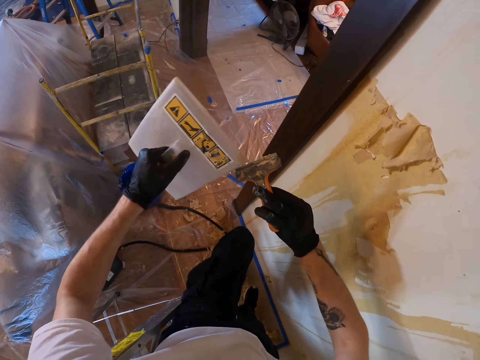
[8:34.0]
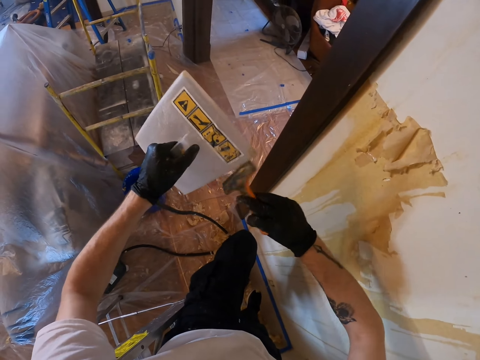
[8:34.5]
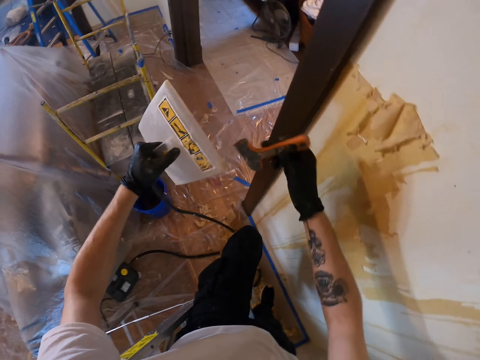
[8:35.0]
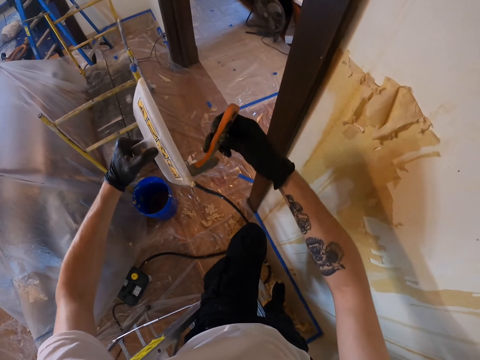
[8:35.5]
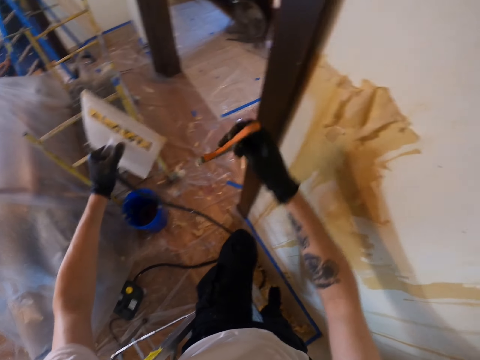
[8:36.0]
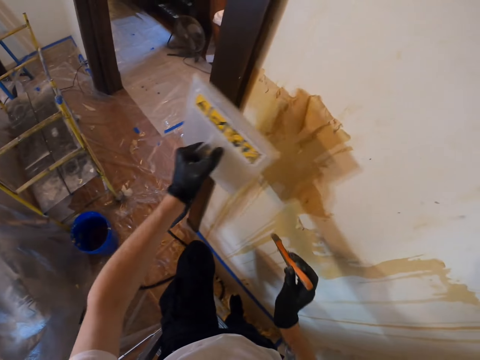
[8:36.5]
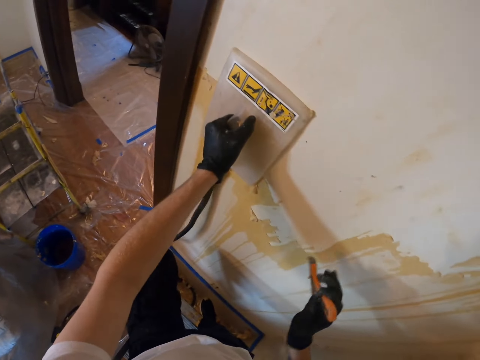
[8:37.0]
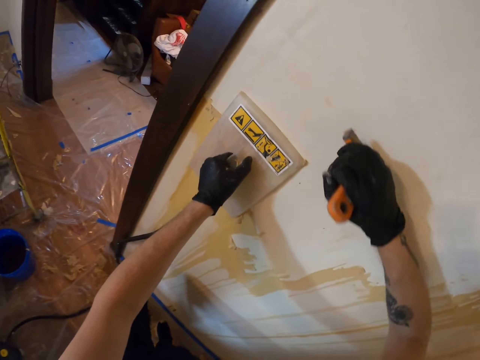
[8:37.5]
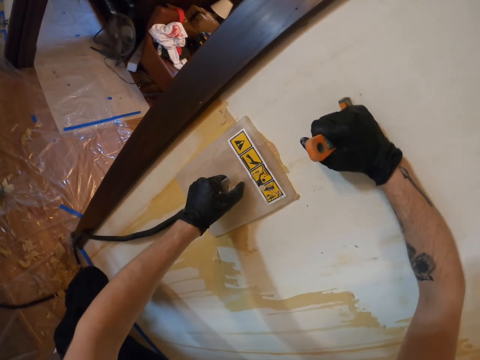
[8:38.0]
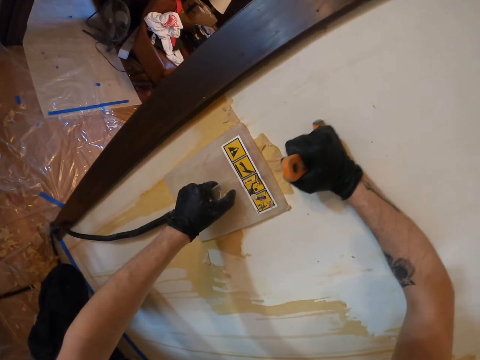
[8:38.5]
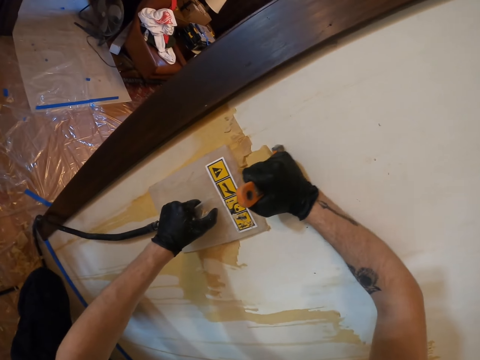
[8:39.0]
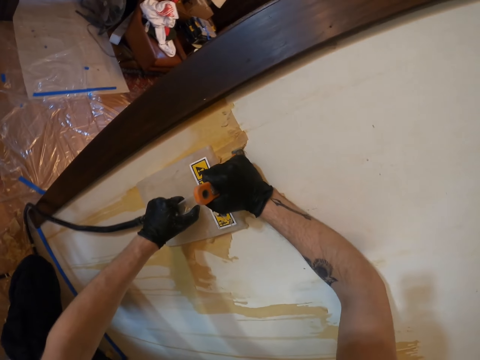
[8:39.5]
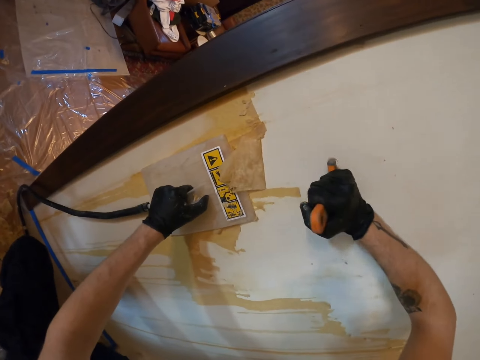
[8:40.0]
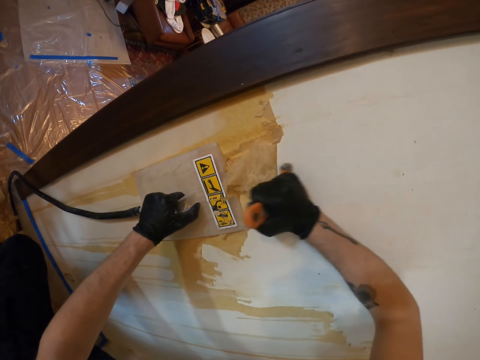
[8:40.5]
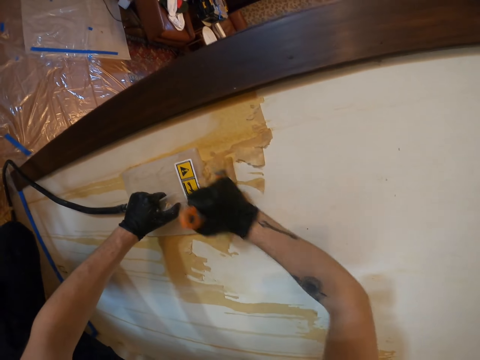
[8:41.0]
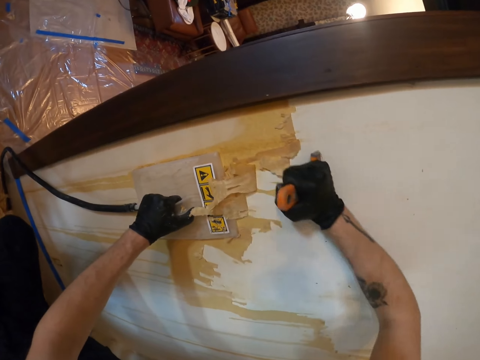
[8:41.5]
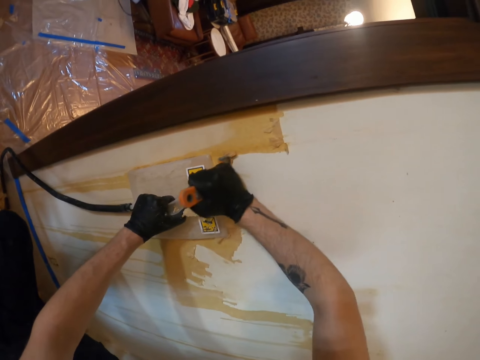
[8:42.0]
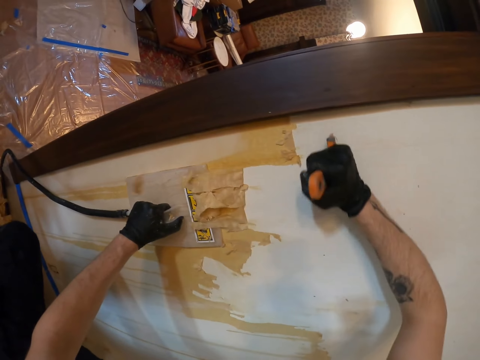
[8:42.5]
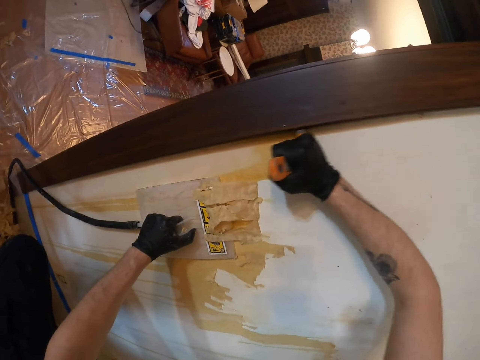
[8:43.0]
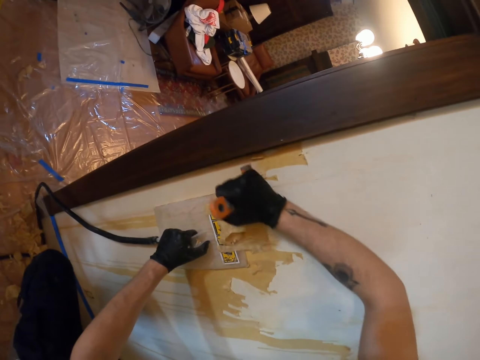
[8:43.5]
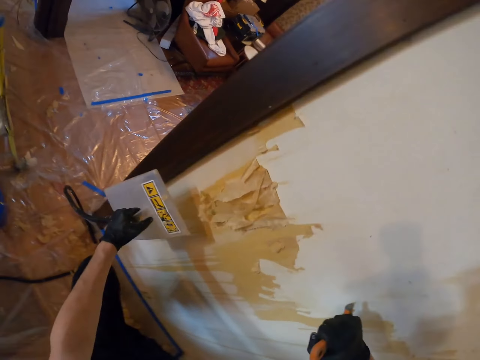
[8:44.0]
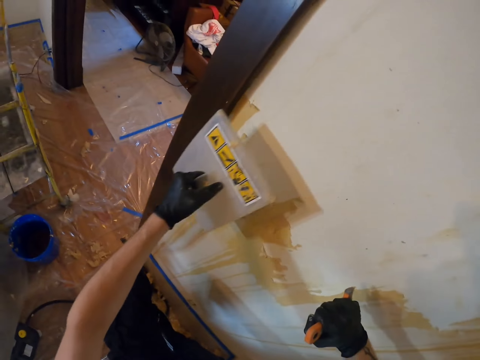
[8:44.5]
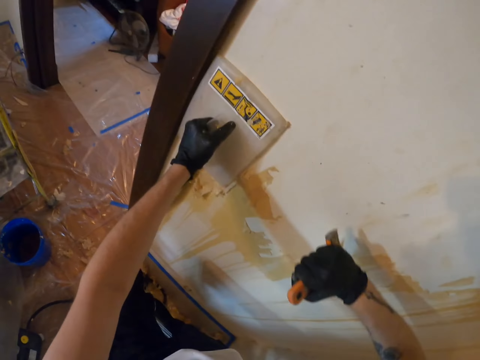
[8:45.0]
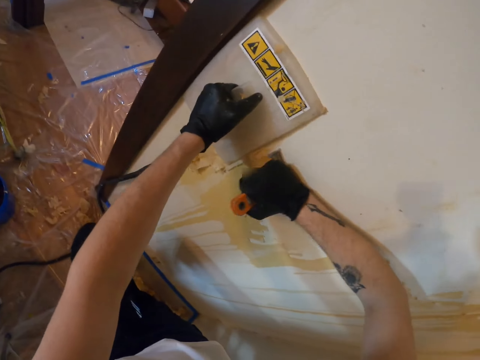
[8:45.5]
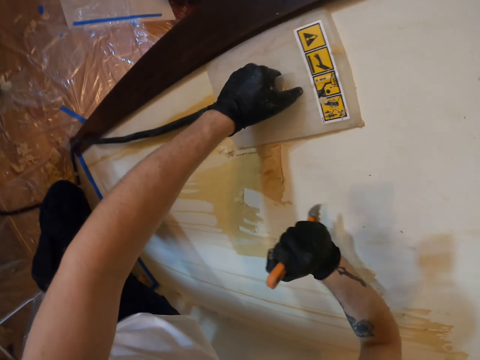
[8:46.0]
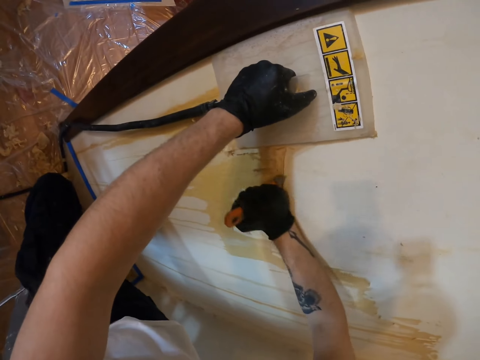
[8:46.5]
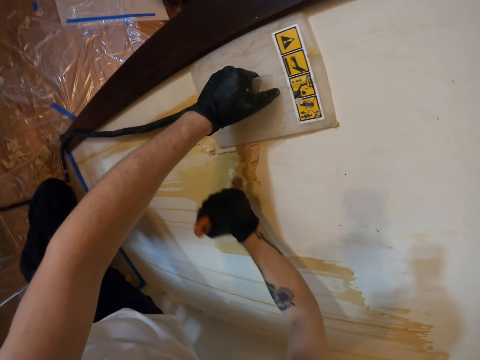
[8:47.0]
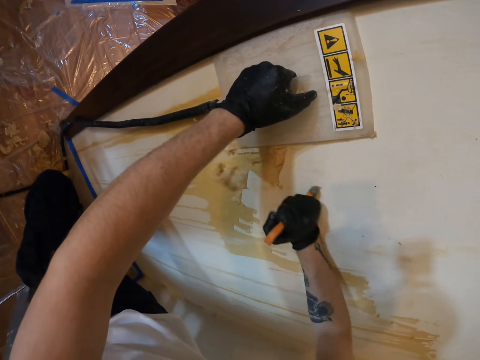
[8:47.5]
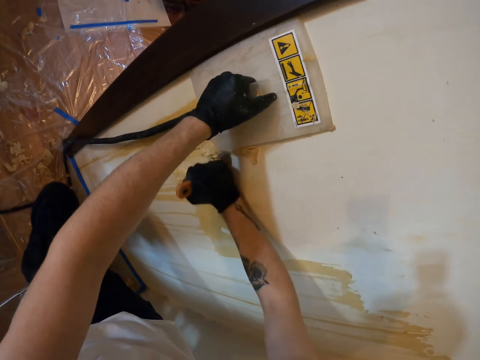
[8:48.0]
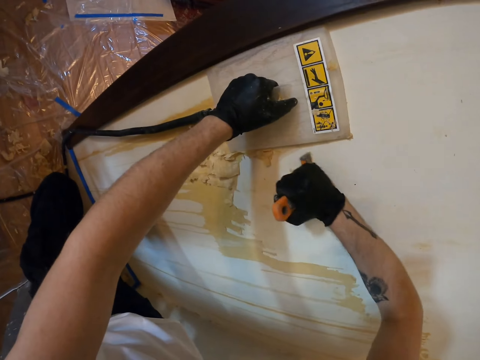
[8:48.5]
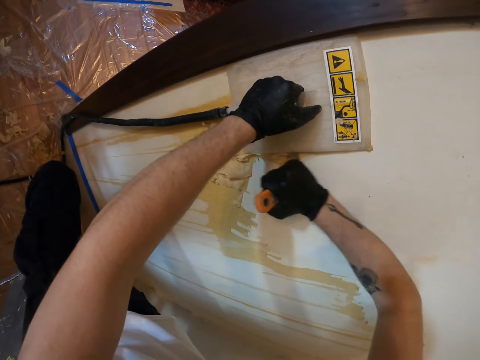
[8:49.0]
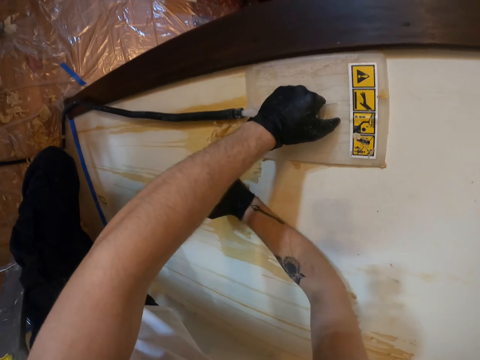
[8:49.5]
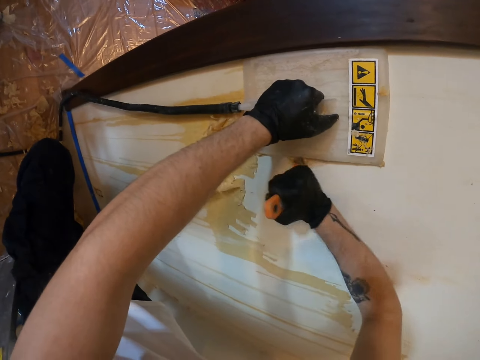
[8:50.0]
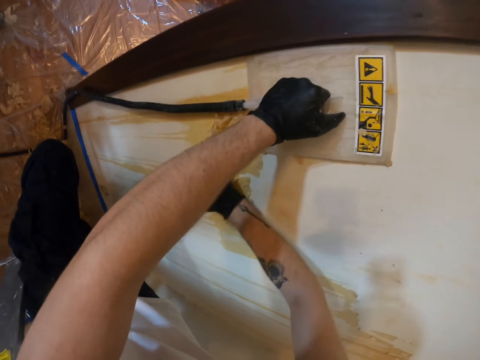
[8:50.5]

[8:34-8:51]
The camera wearer places the steamer on the wall with the left hand. They remove the wallpaper on the wall with a scraper in the right hand. They move the scraper on the wall with the left hand. They remove the wallpaper with the scraper in the right hand.

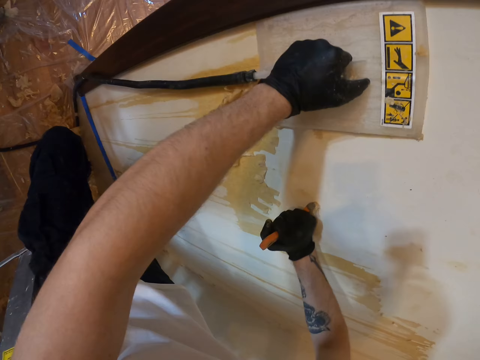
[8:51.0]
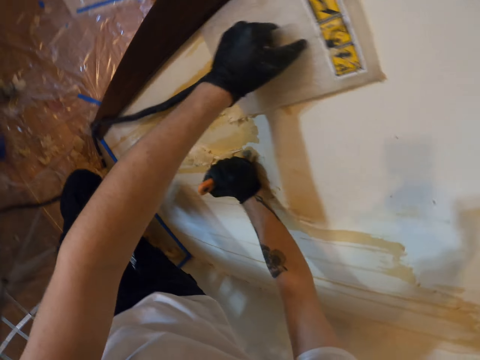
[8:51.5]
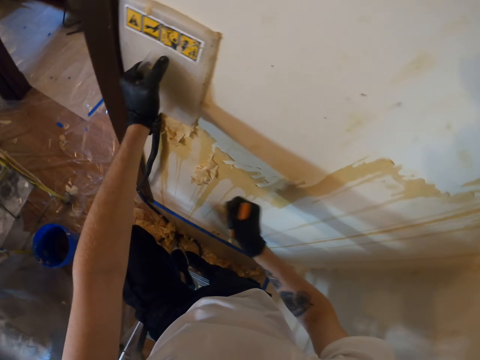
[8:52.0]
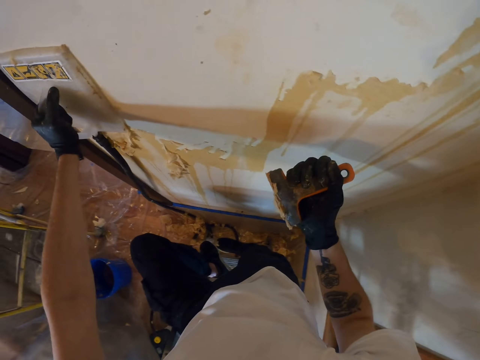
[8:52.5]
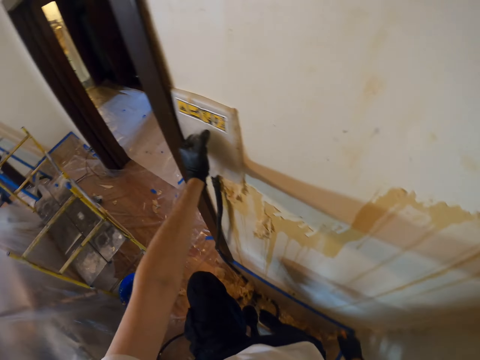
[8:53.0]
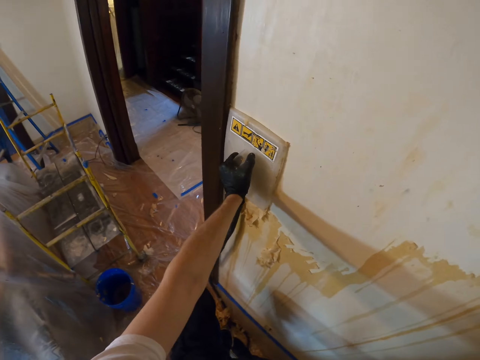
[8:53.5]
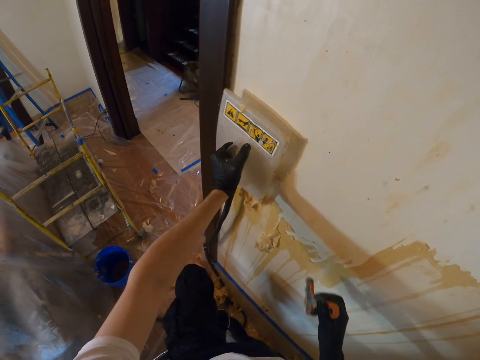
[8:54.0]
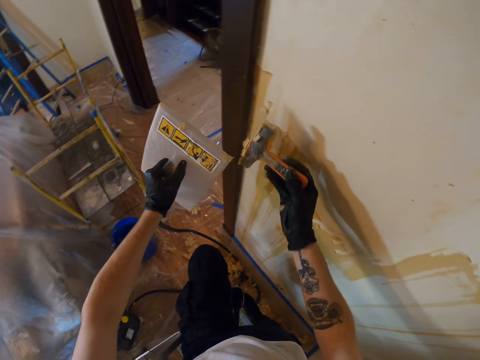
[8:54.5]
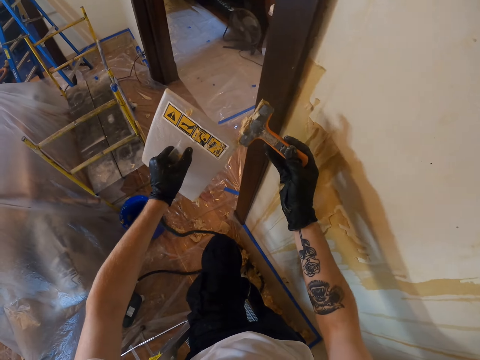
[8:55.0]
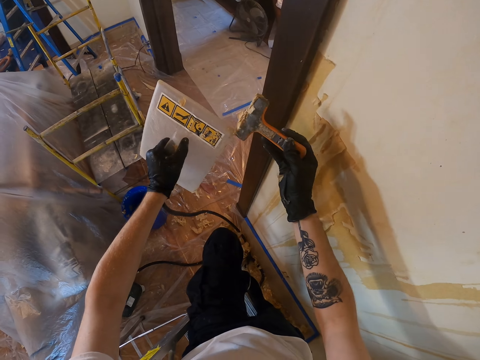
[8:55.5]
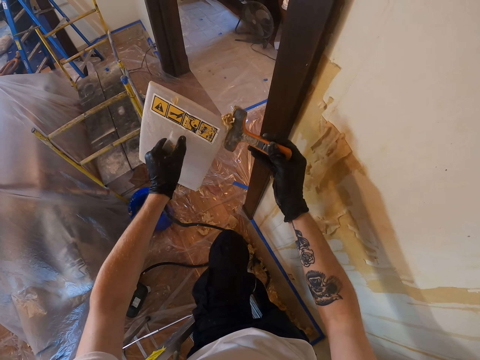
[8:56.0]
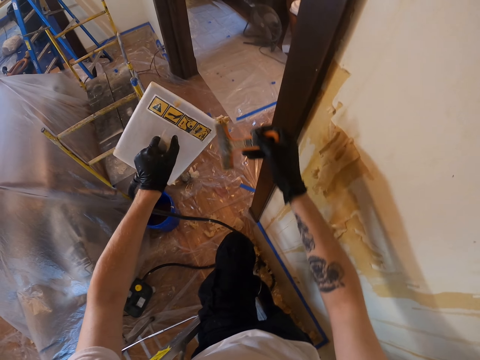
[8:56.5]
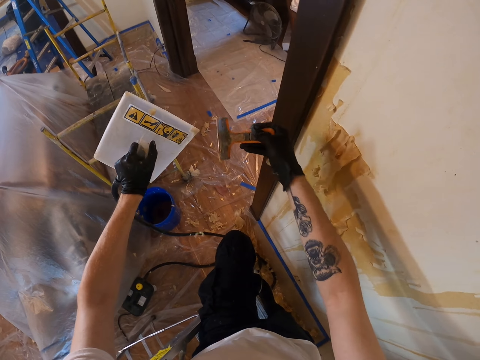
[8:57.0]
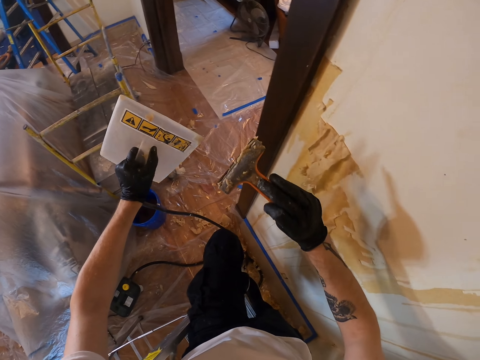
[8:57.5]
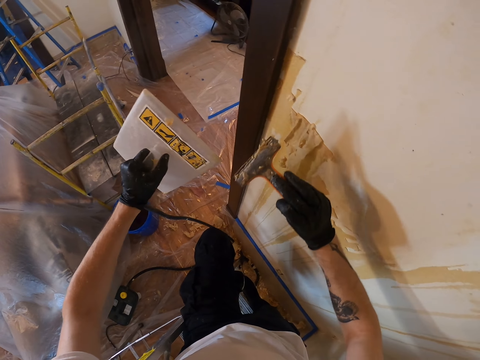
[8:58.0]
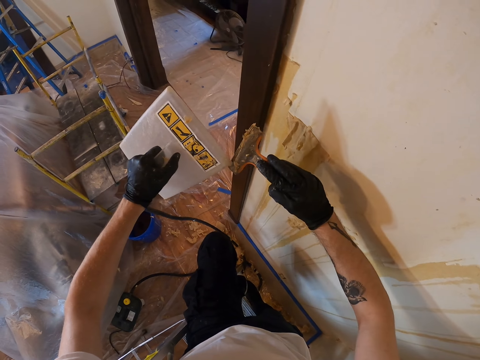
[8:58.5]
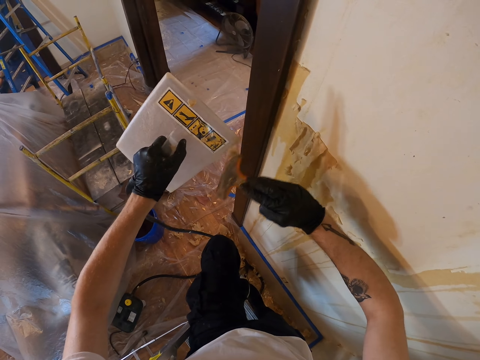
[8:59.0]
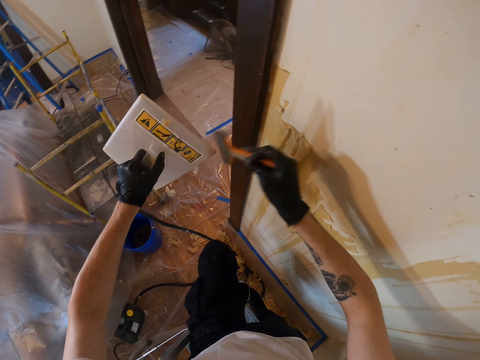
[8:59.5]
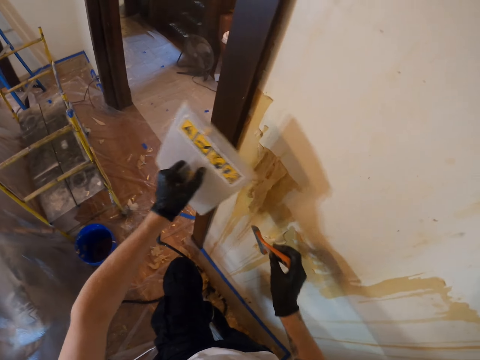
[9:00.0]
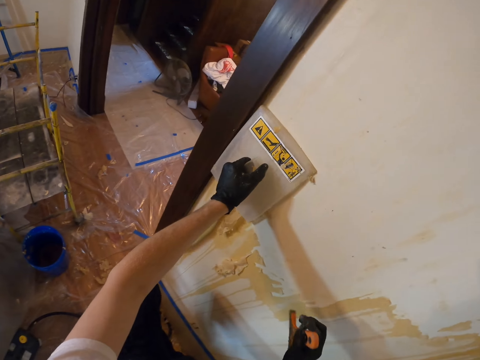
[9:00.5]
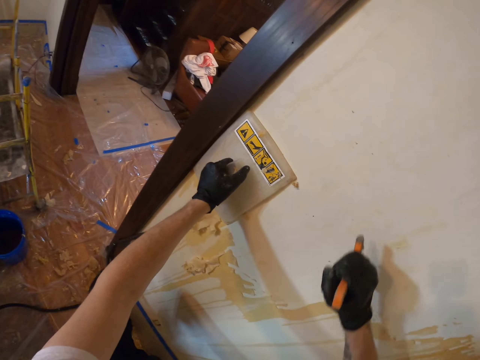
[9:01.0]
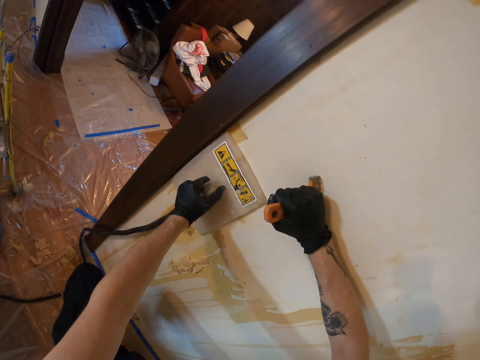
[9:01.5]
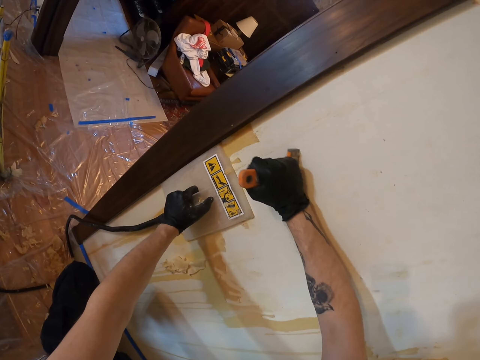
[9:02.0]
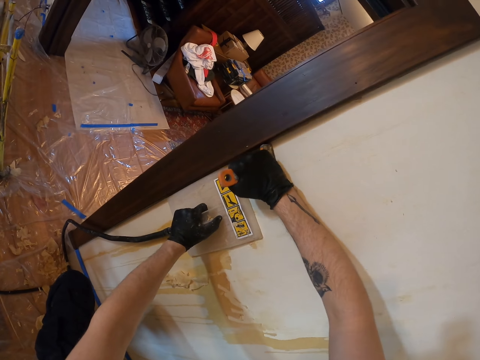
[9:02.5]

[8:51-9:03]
The camera wearer looks around the house. They remove the wallpaper on the scraper with the steamer in the left hand. They remove the wallpaper on the wall. They place the steamer on the wall with the left hand.
